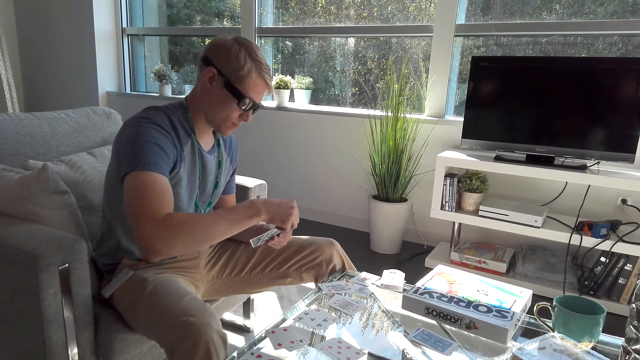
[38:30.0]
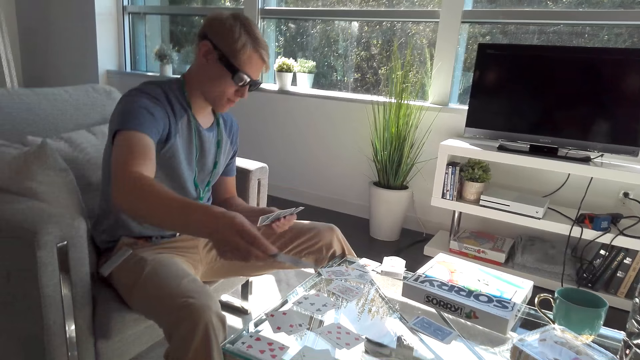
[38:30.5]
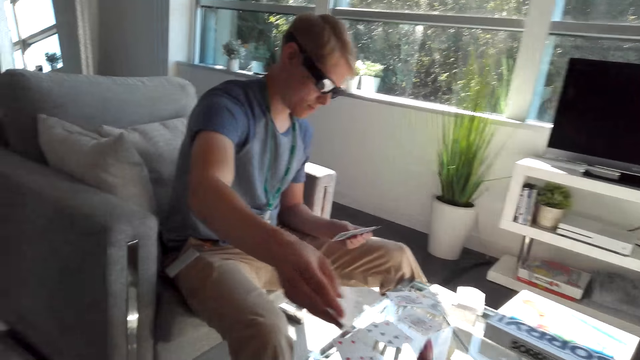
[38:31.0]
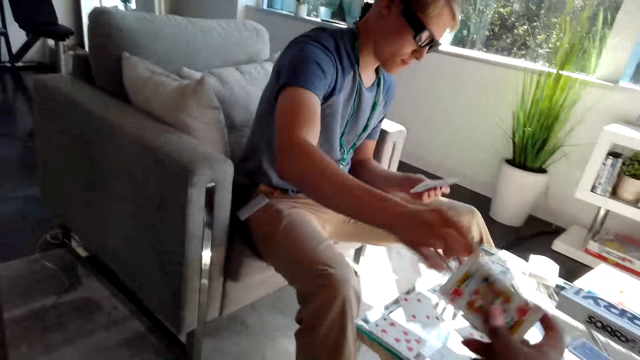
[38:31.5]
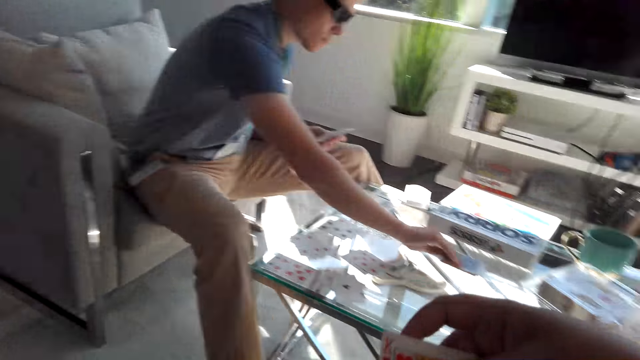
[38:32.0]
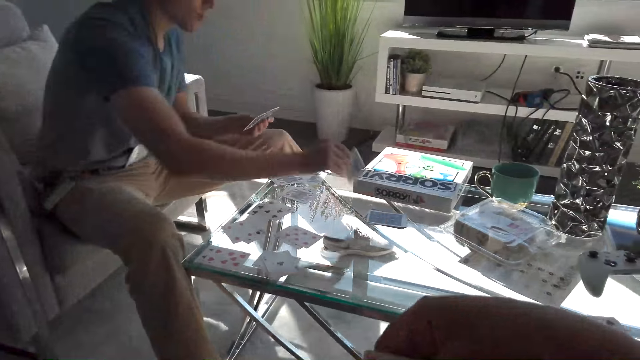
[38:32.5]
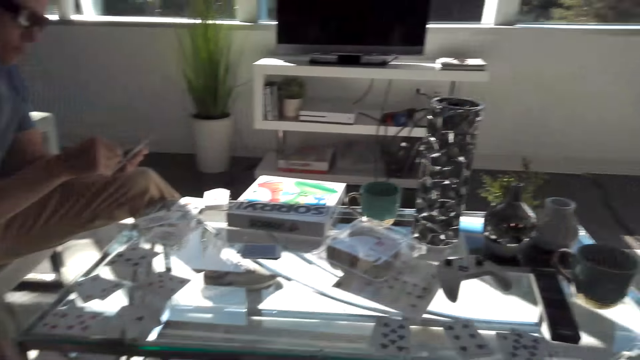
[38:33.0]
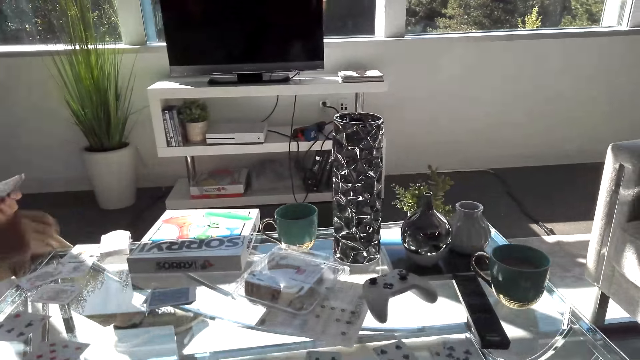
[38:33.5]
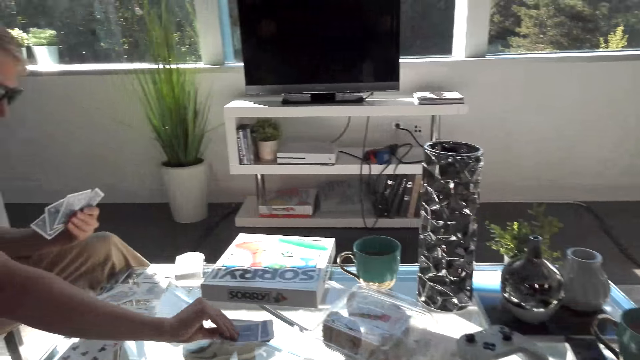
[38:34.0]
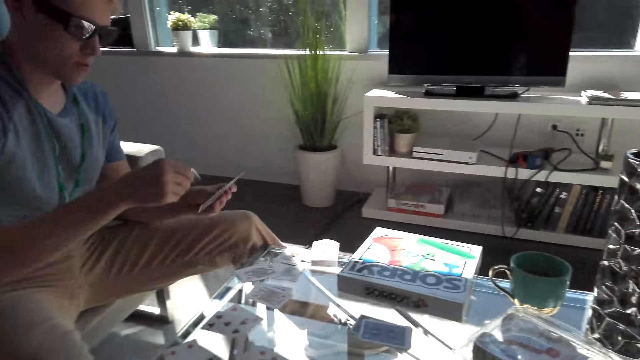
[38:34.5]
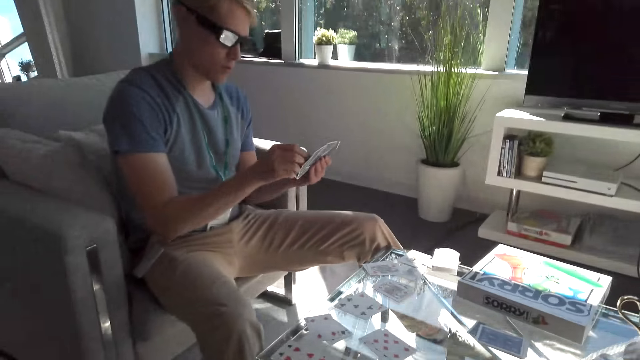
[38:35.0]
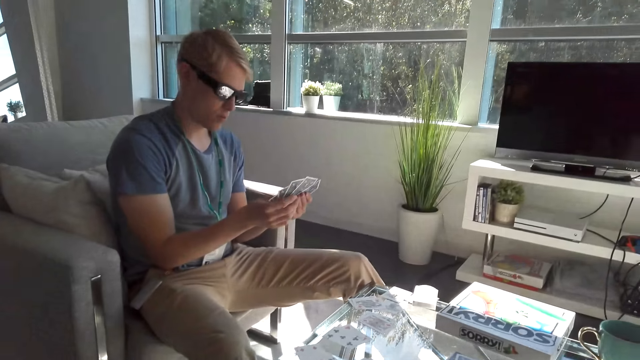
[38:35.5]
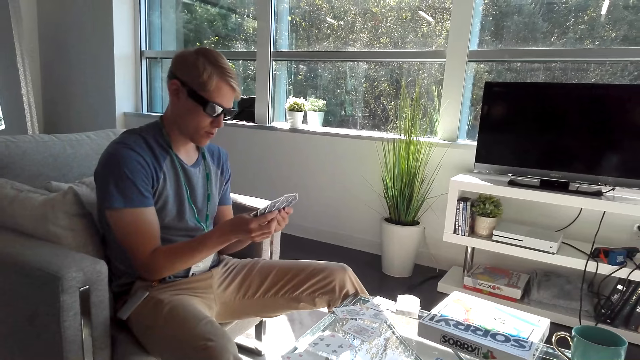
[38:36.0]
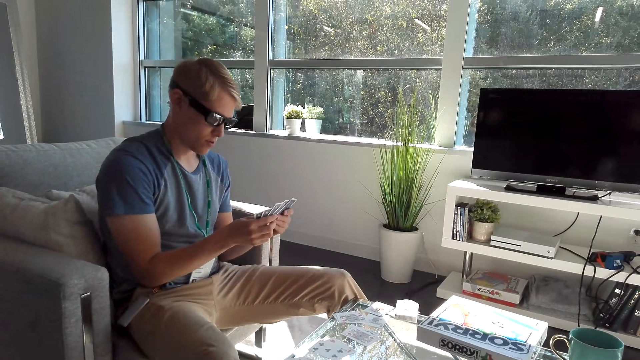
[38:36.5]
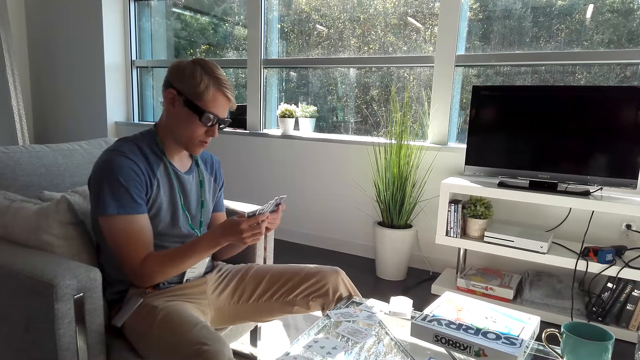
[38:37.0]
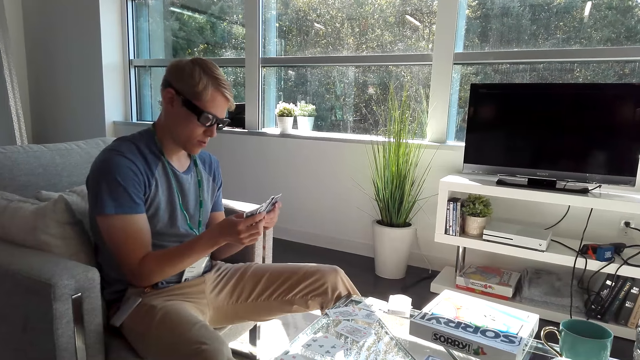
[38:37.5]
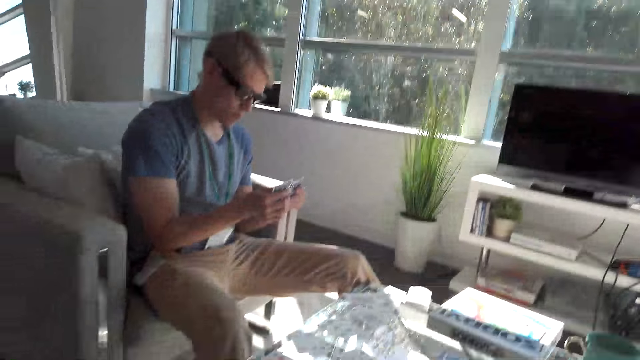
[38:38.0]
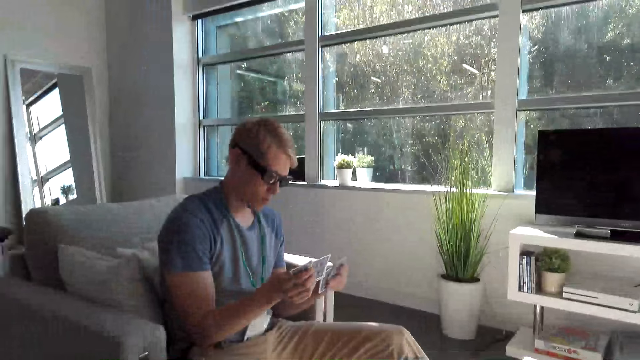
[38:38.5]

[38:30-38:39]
A man hands the camera wearer a card. The camera wearer picks the card from the man. The man picks a card from the table. The man places the card on the table. The man places a card on his hand. The camera wearer looks around the apartment. The man picks a card from the table. The man places a card on his hand. The camera wearer talks to the man.

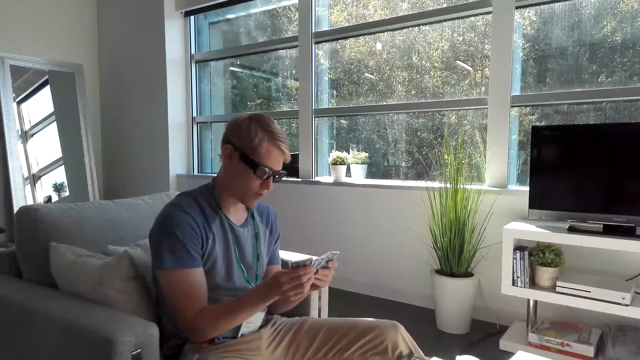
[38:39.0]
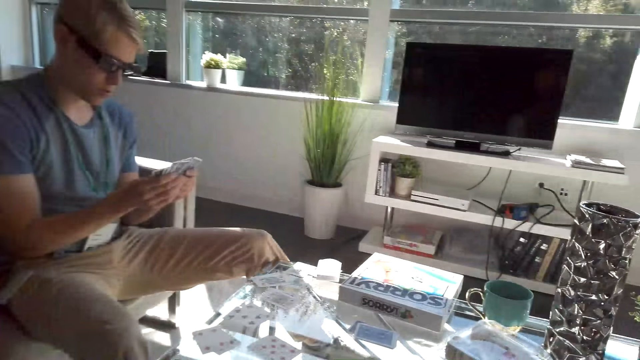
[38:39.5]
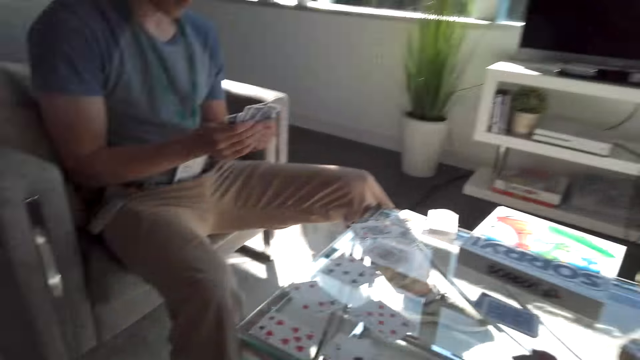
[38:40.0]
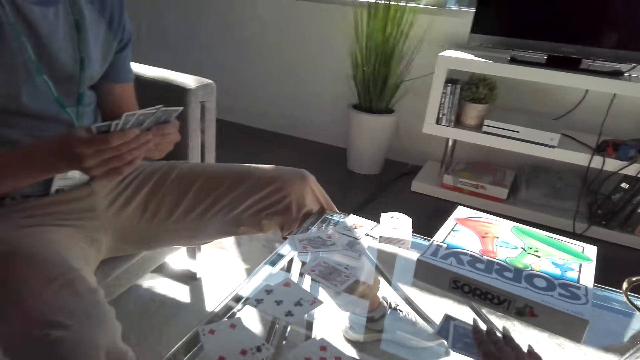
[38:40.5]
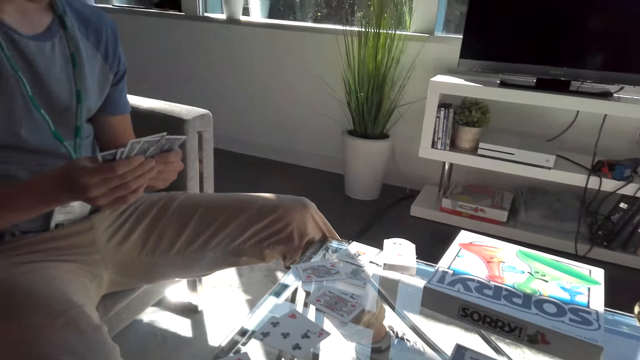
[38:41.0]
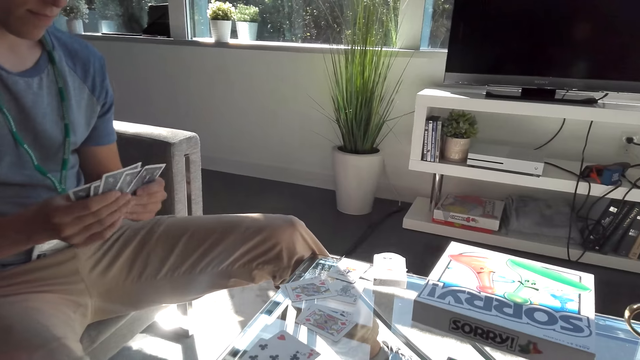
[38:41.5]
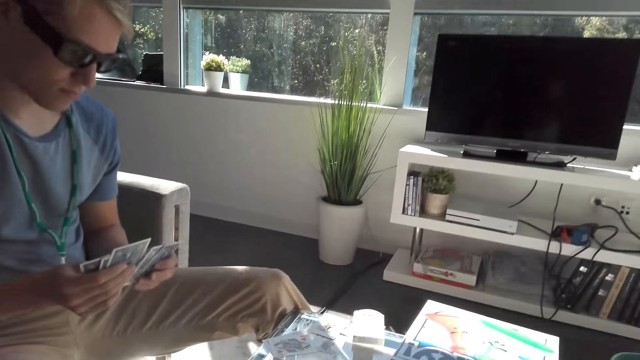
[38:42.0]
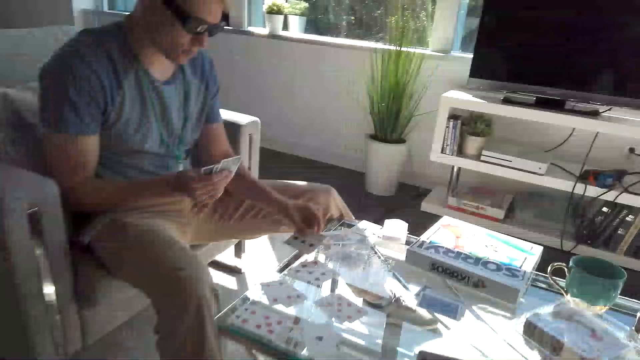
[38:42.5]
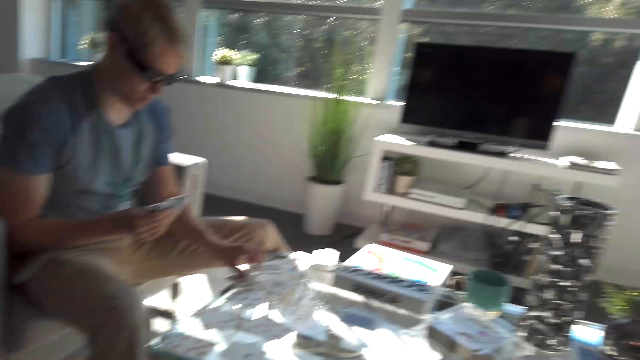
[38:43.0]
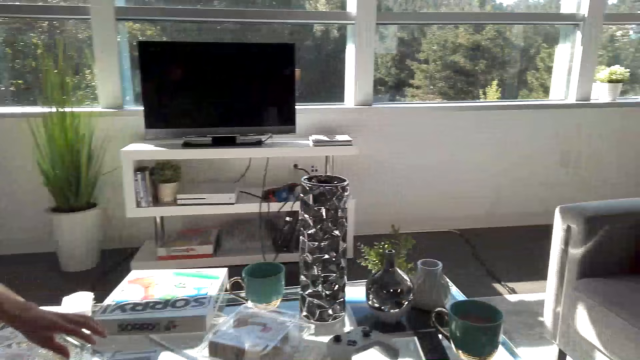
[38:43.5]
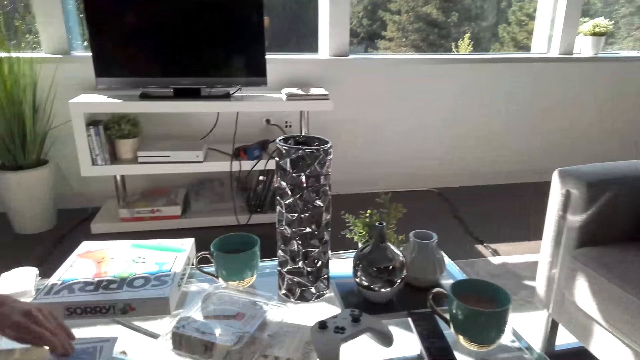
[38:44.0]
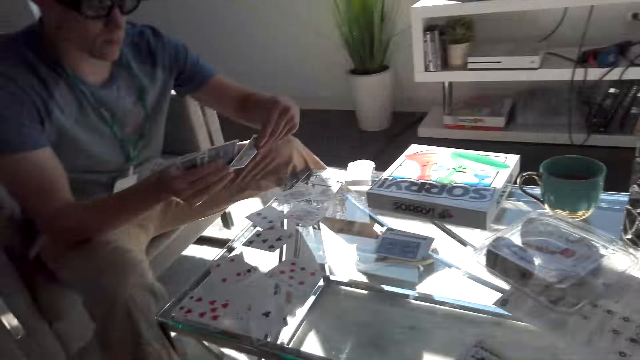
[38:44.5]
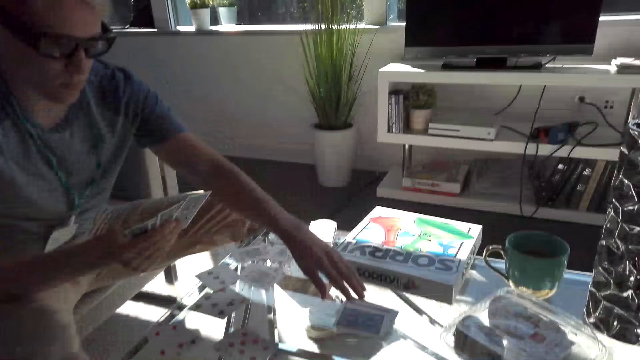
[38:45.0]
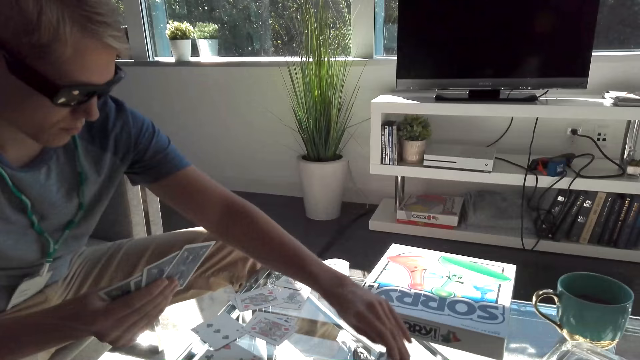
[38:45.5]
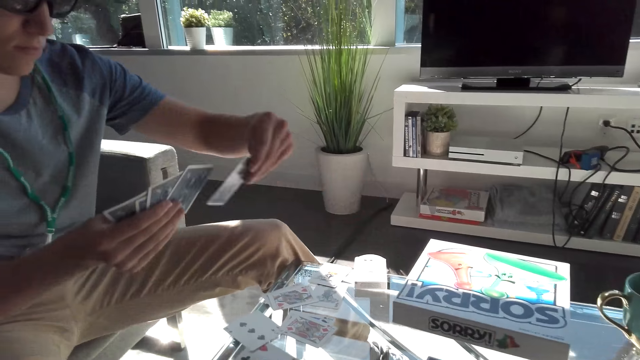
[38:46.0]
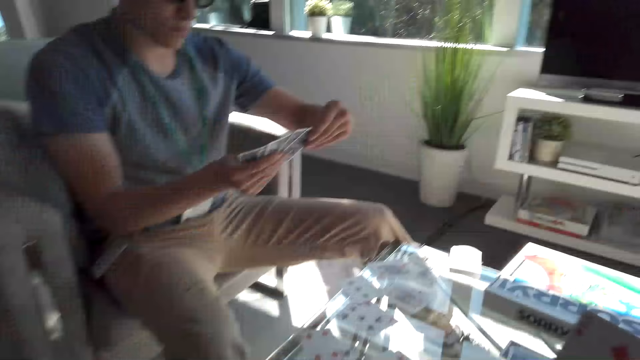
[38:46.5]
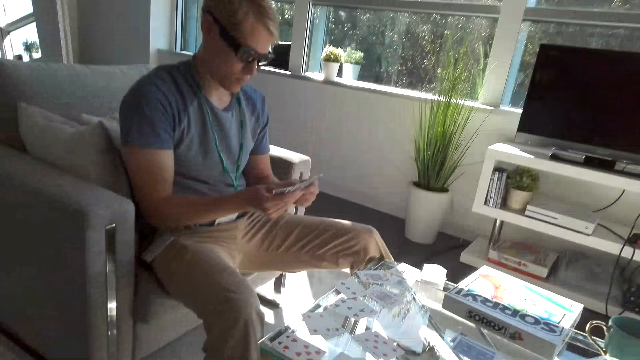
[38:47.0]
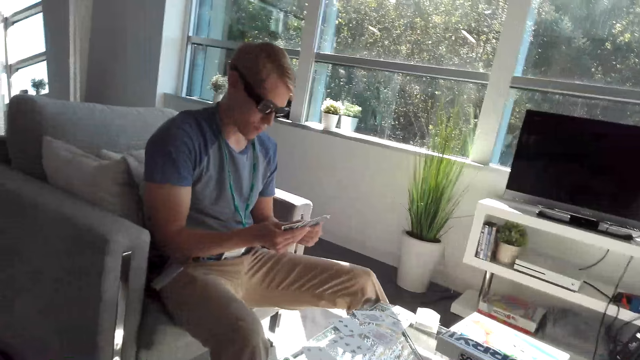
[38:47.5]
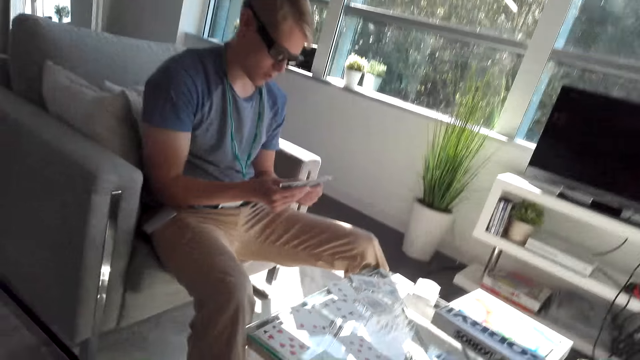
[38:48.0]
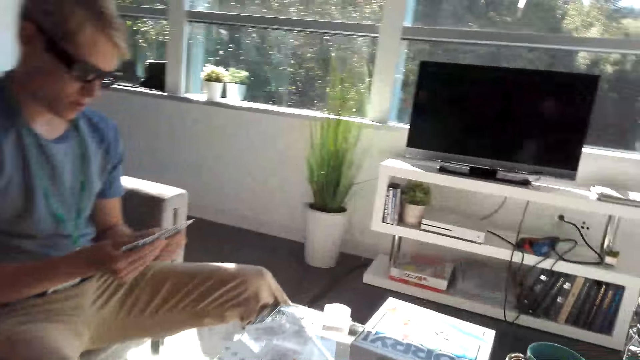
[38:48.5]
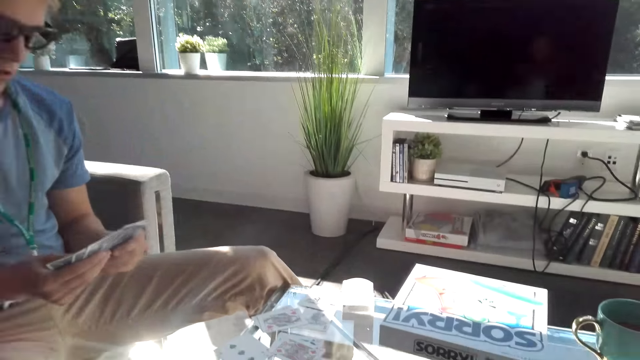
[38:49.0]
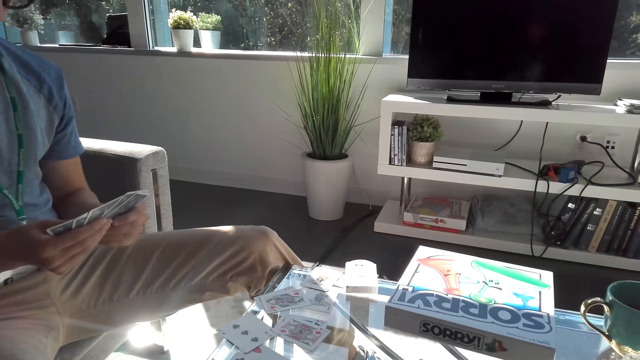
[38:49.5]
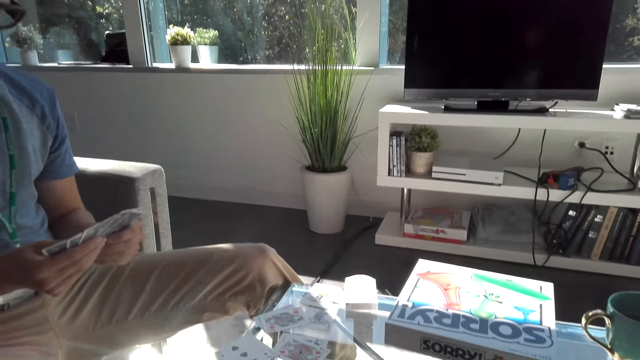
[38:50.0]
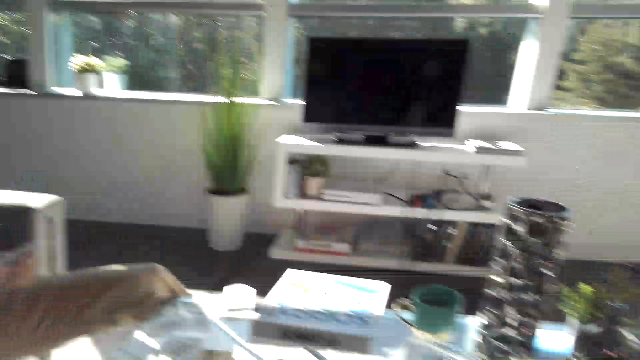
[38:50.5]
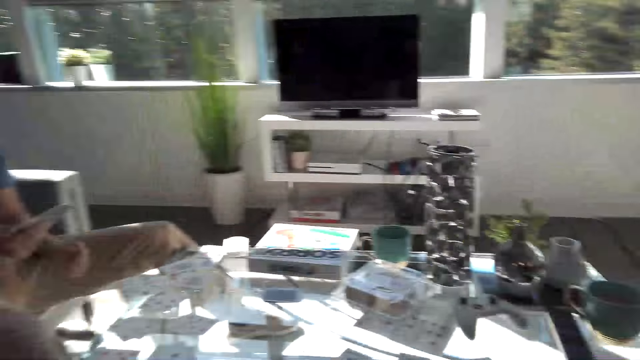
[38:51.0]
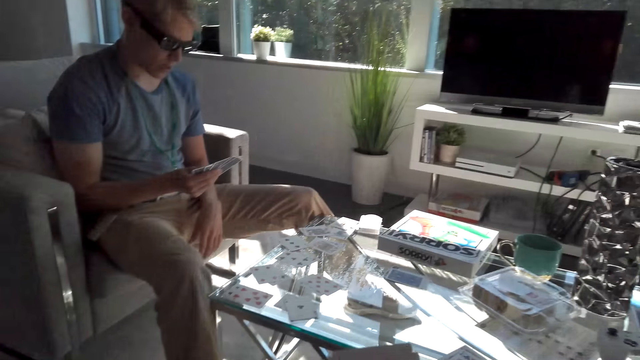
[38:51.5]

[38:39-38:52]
The man flips through his cards. The camera wearer picks cards from the table. The man puts the cards on the table. The camera wearer looks around the apartment. The man picks a card from the table. The camera wearer stares at the man. They stare at the table.
